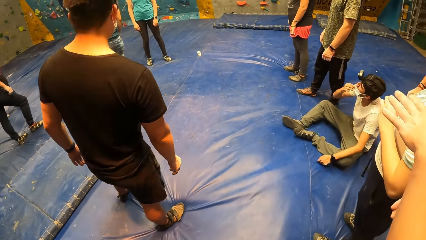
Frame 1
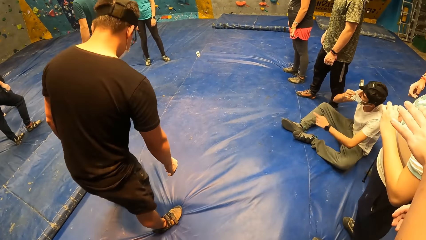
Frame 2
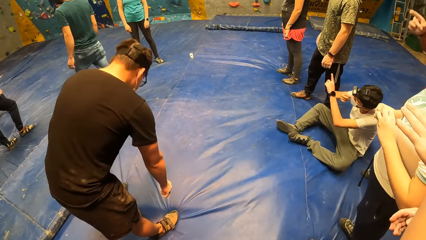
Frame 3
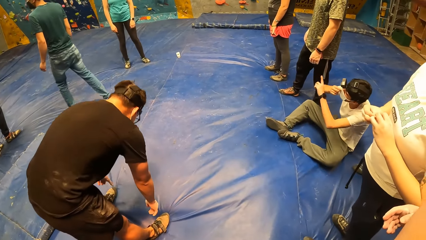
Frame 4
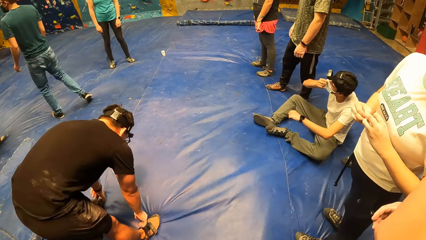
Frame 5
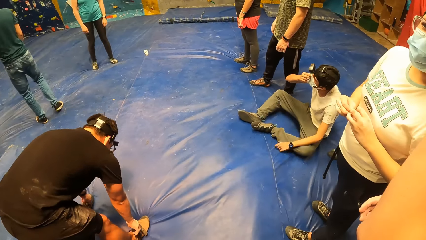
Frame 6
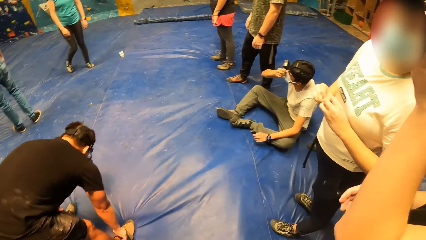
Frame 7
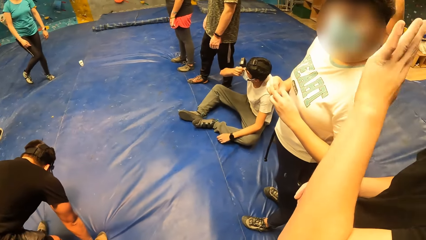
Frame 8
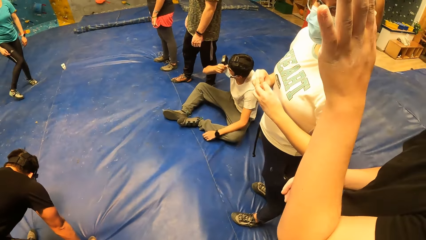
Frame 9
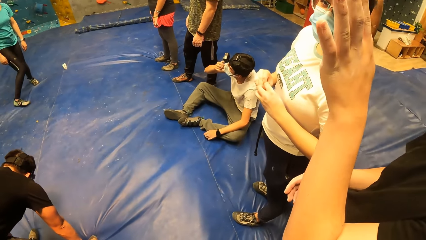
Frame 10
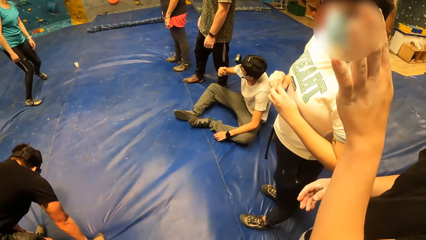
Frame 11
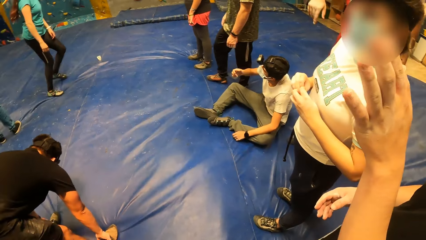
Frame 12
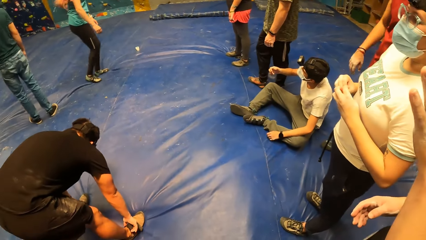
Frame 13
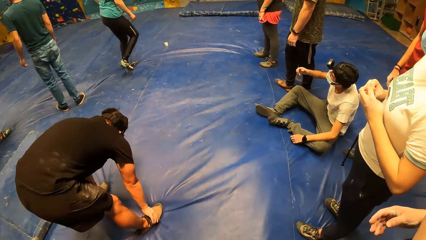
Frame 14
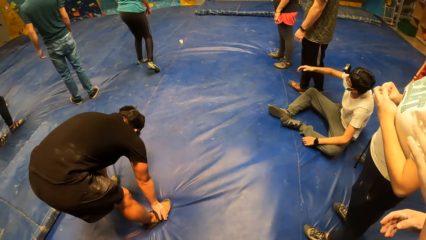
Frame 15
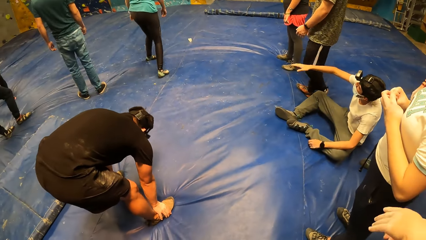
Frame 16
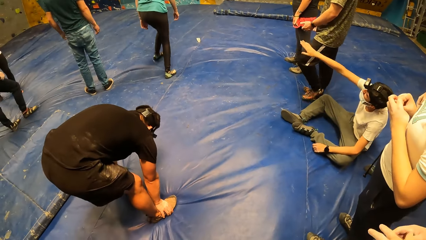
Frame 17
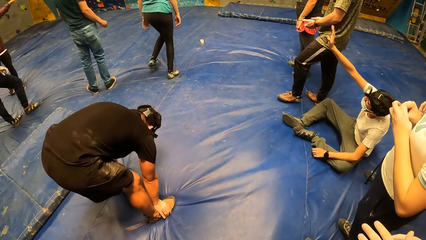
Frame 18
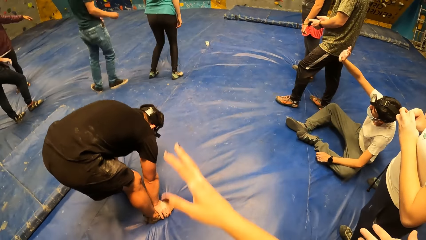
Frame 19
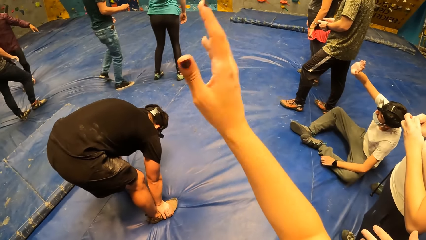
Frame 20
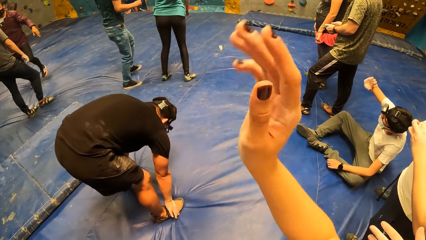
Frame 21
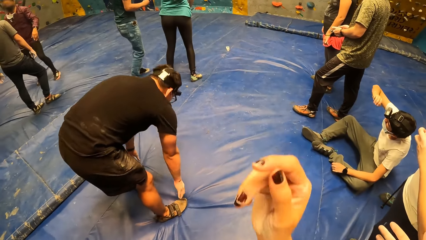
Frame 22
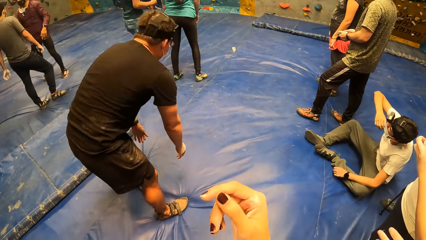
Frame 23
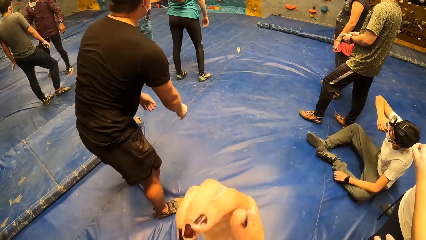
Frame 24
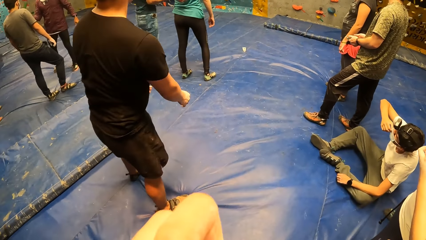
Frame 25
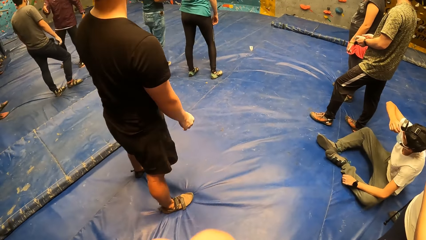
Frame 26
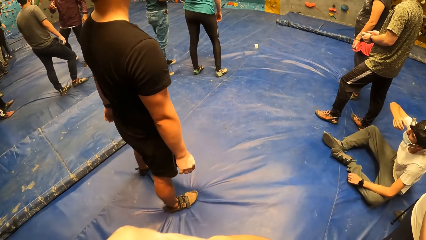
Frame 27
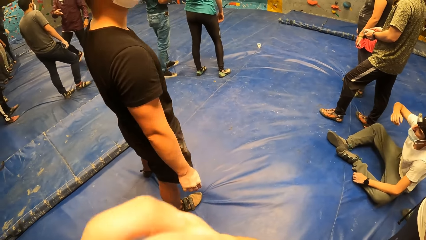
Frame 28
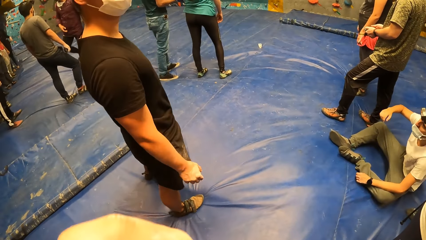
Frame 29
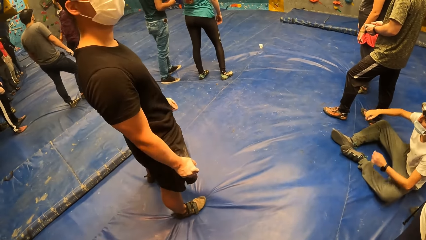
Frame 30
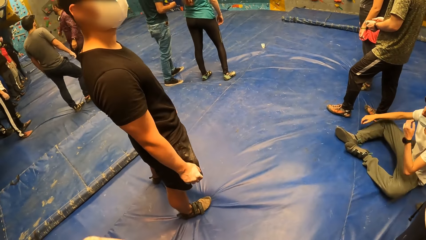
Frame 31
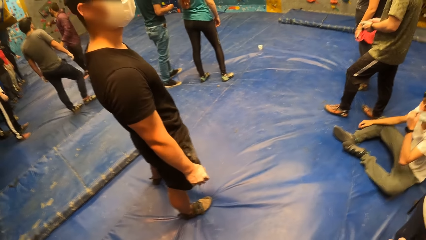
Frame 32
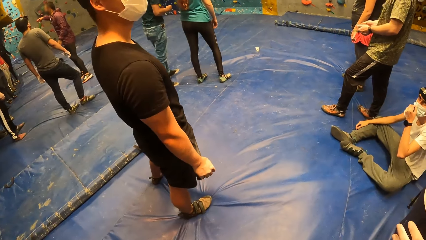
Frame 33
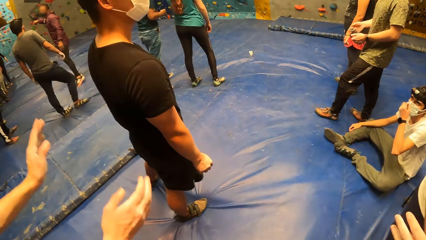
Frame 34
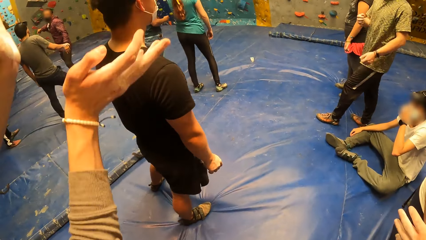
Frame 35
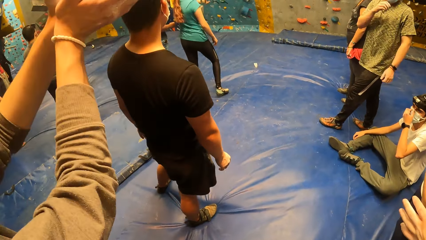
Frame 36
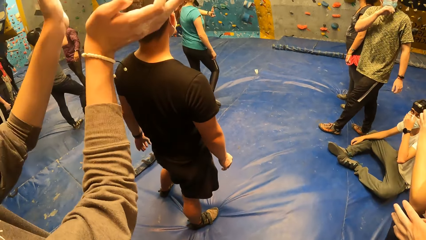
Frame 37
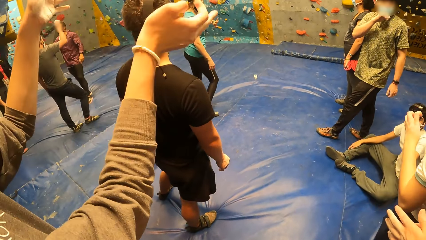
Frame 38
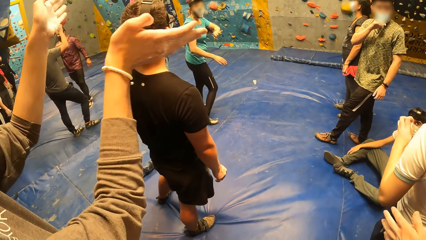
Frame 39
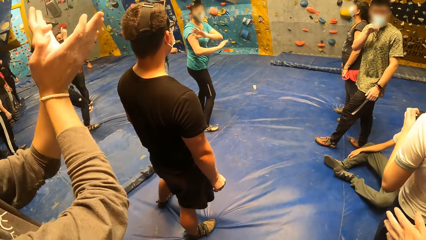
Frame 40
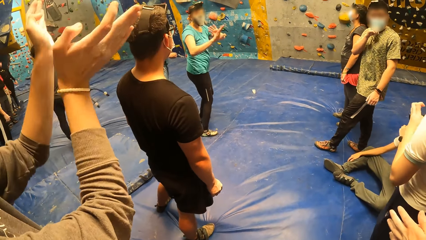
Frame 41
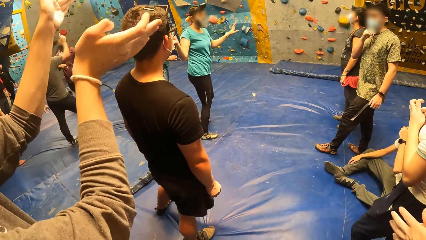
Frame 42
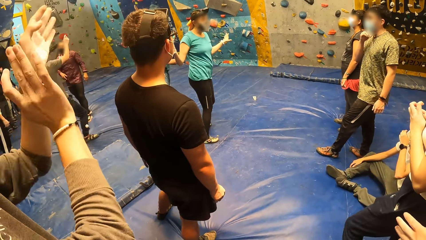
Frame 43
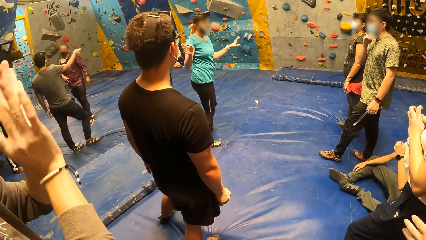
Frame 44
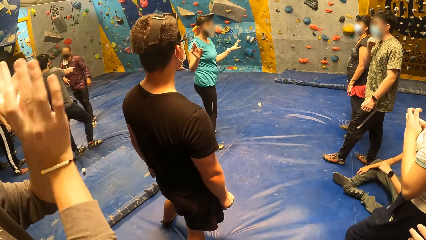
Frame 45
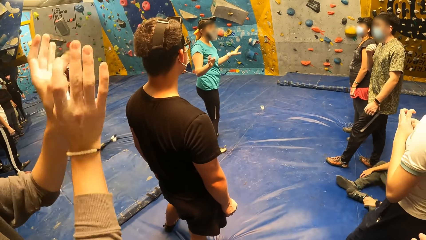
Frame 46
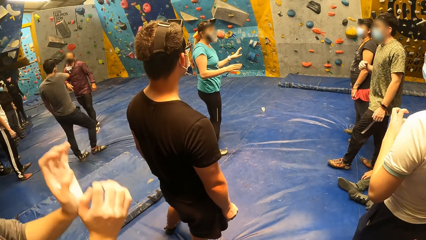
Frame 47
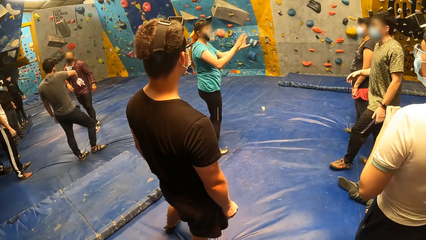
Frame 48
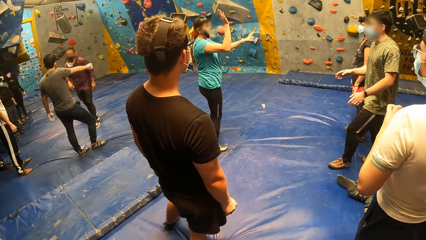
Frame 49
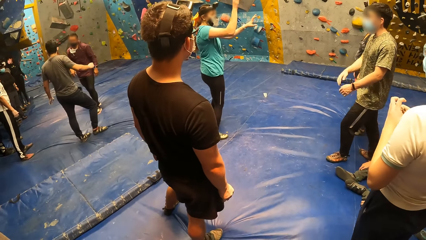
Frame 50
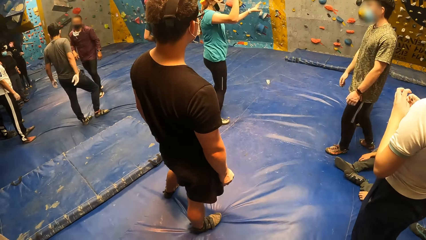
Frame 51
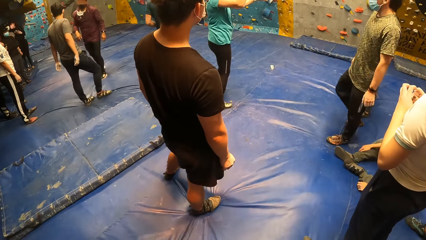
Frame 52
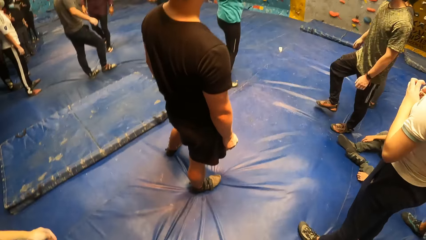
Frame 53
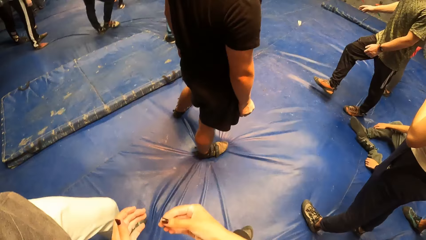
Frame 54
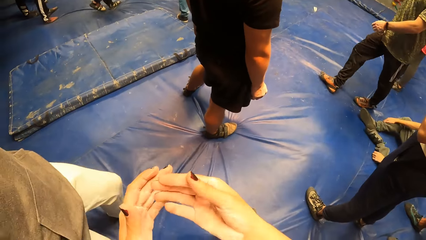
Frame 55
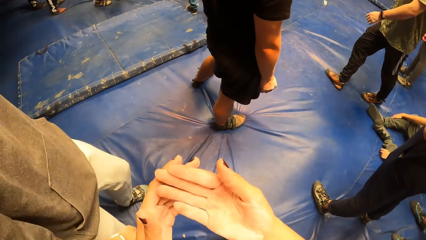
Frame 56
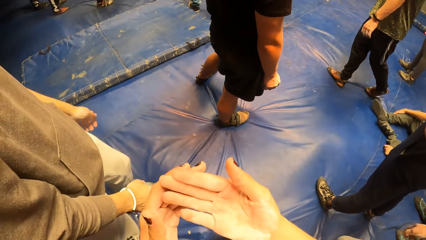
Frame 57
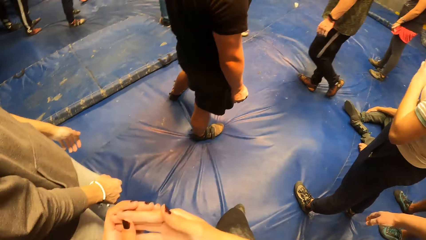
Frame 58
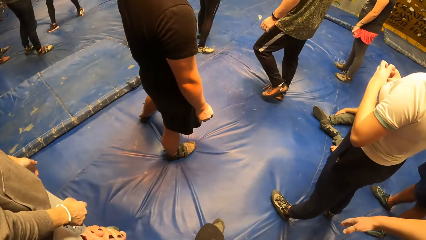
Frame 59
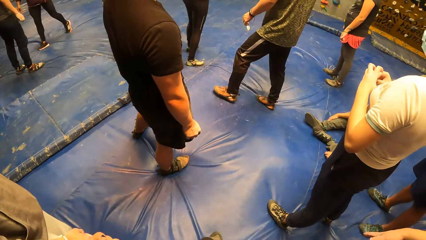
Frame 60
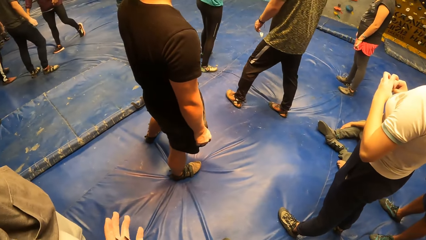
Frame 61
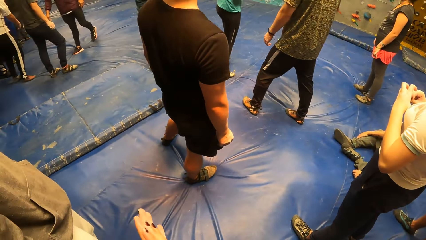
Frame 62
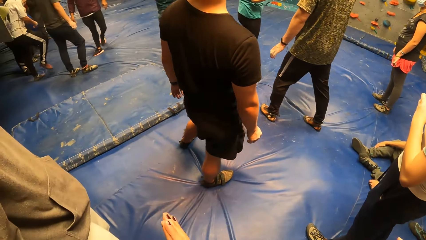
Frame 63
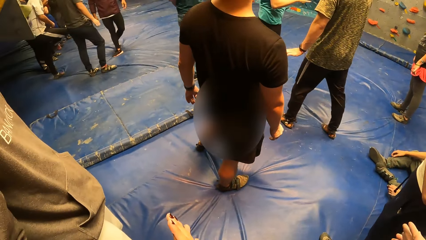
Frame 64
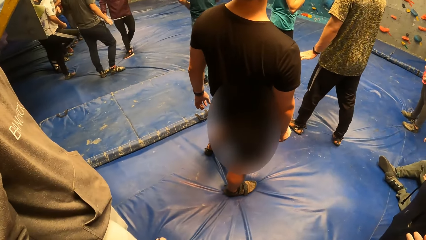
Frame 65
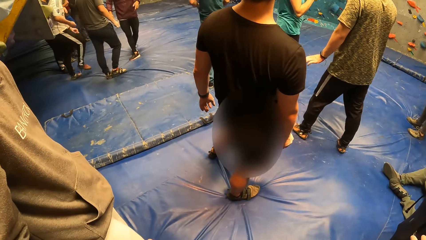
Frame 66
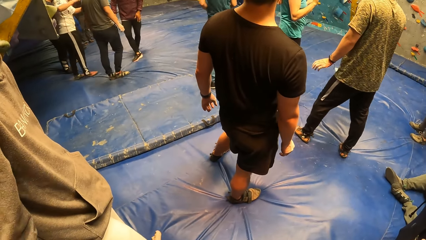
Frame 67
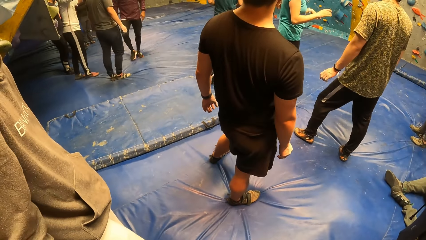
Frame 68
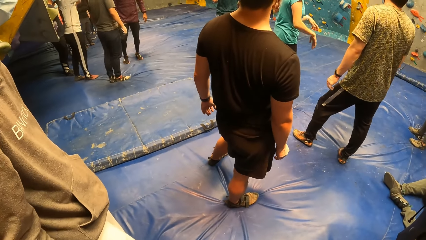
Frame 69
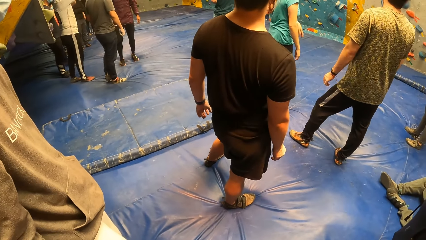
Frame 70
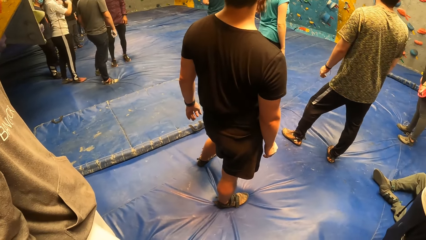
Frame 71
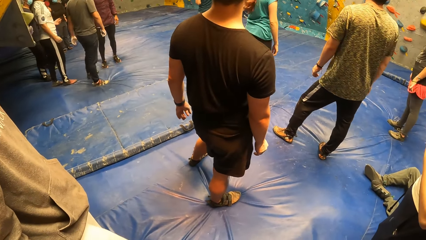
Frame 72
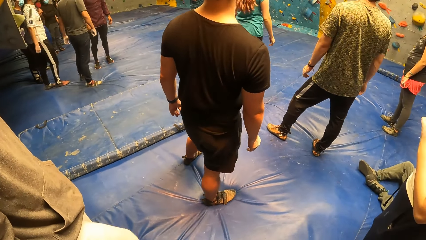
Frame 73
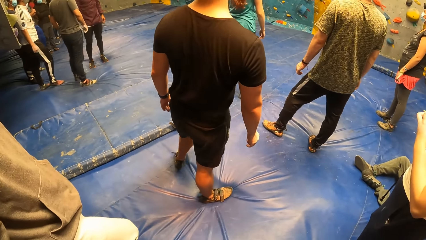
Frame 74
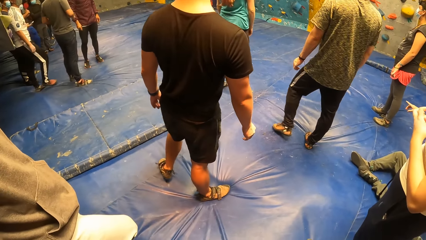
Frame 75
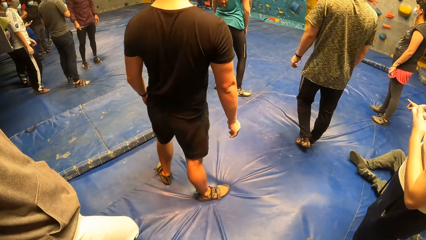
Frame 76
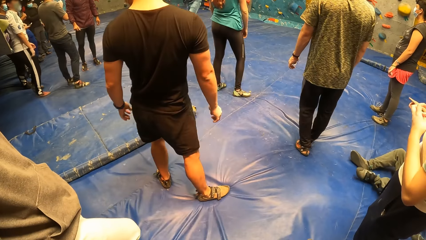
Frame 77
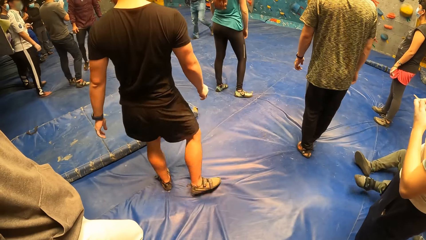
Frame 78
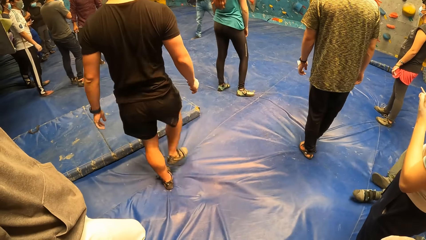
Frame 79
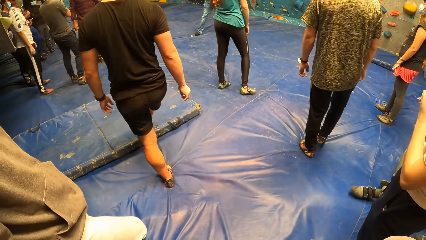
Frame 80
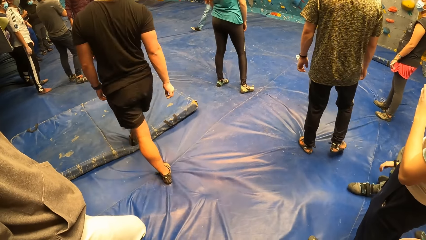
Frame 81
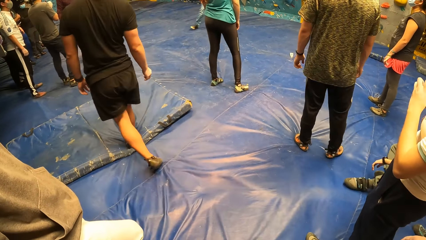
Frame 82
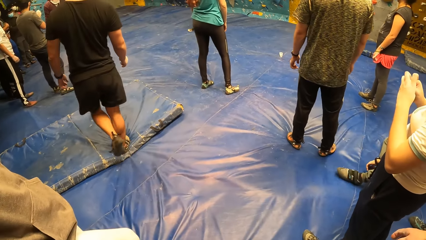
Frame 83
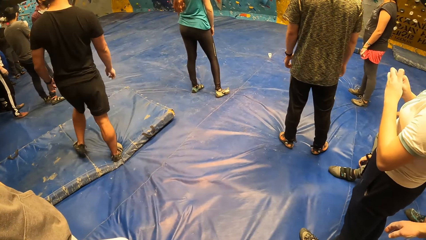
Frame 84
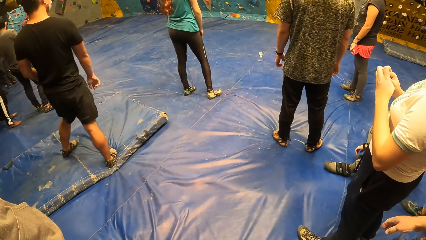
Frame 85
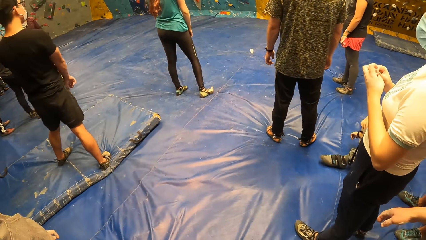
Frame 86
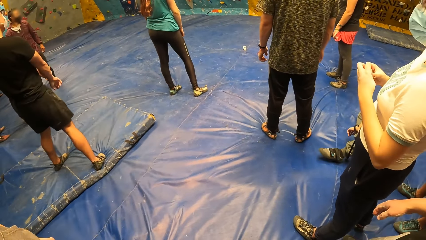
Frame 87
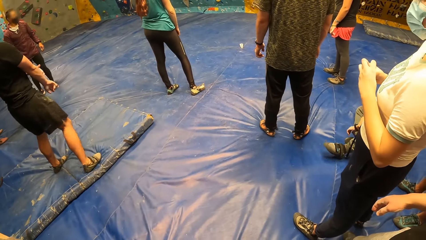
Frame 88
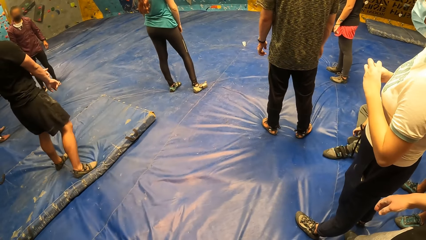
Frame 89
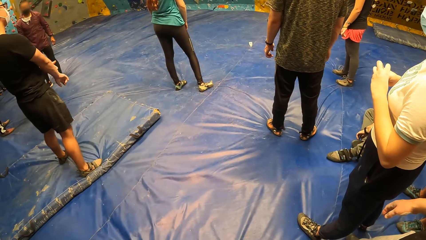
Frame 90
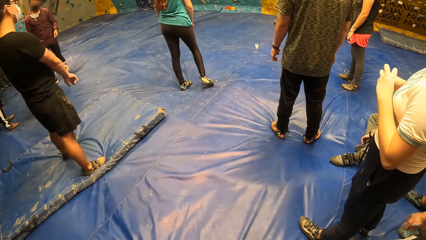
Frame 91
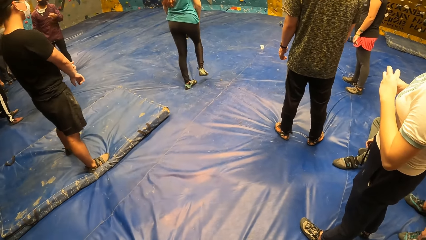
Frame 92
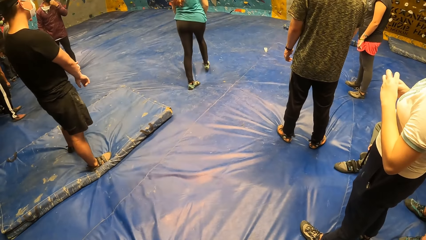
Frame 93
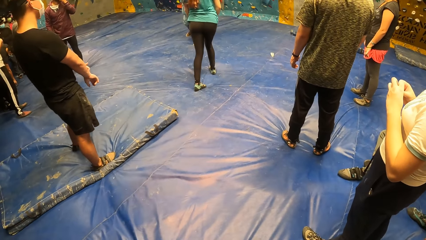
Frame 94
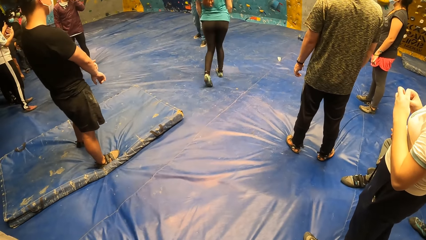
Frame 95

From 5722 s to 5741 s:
The camera wearer touches something. They look around the indoor playground. A man moves his hand. The camera wearer looks around the indoor playground. They check their hands. They look around the indoor playground.
